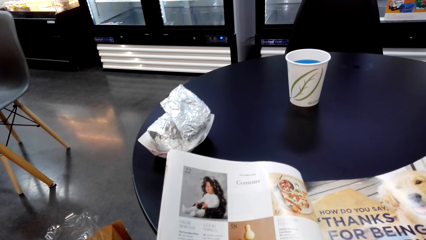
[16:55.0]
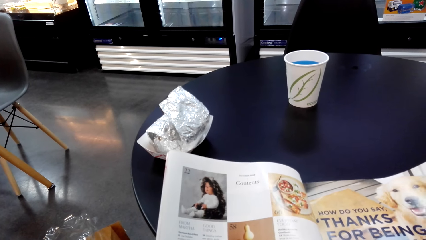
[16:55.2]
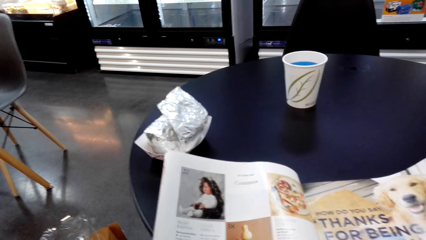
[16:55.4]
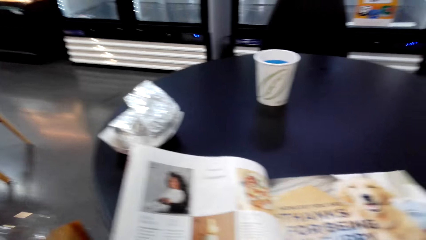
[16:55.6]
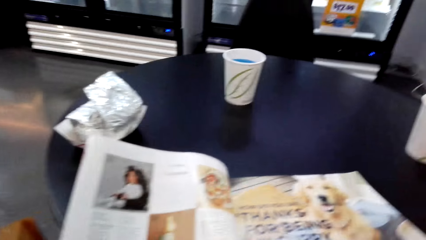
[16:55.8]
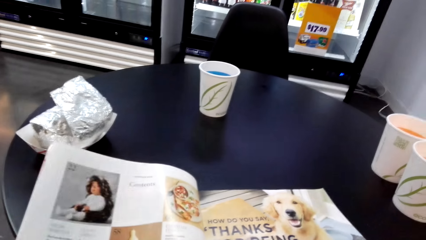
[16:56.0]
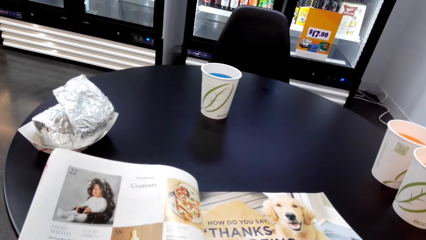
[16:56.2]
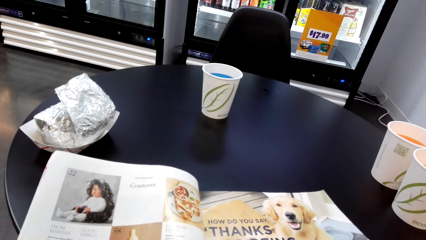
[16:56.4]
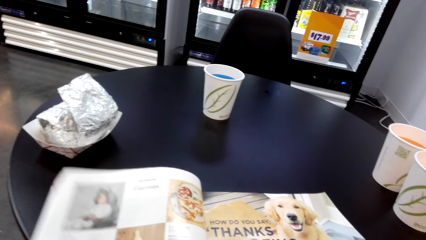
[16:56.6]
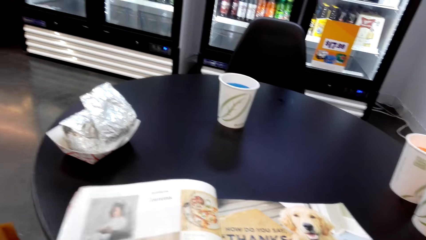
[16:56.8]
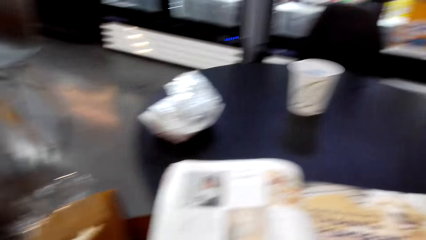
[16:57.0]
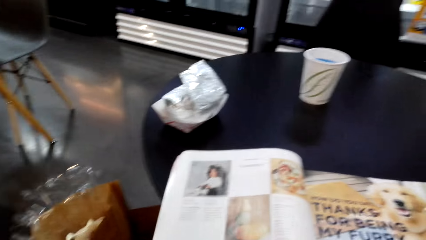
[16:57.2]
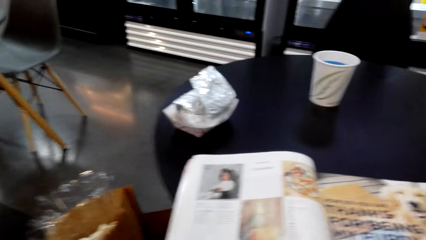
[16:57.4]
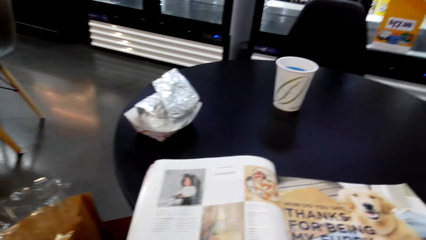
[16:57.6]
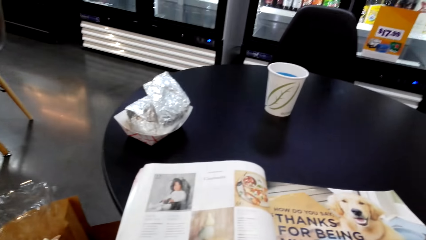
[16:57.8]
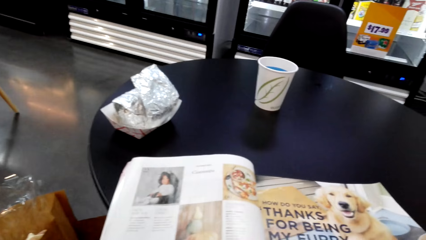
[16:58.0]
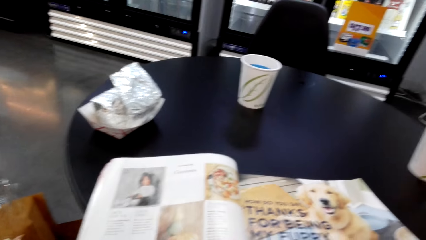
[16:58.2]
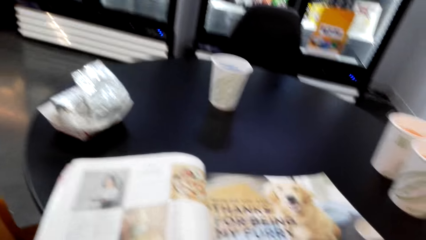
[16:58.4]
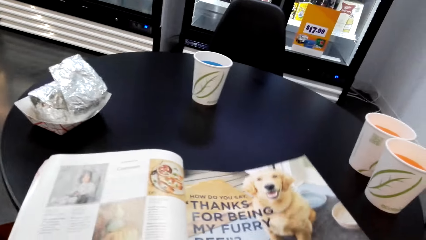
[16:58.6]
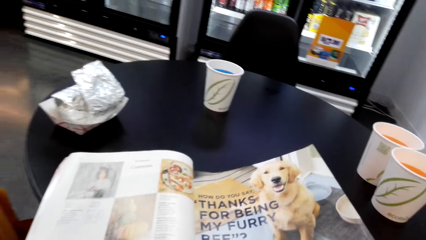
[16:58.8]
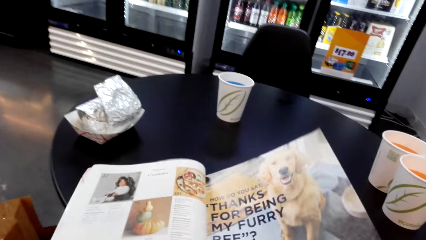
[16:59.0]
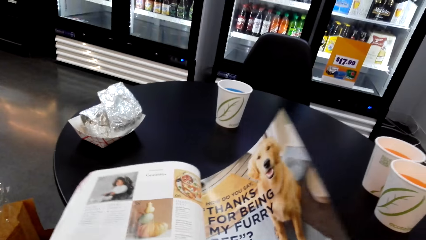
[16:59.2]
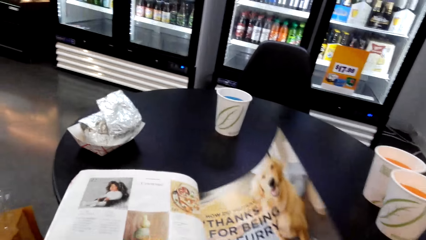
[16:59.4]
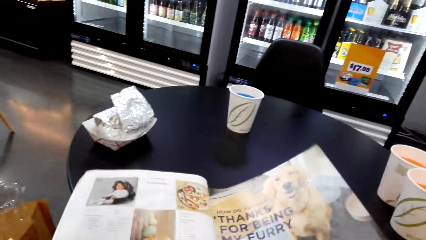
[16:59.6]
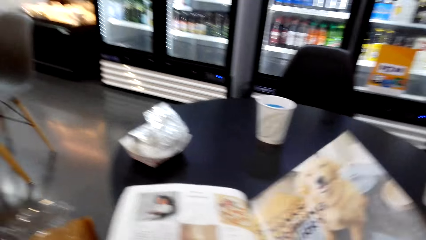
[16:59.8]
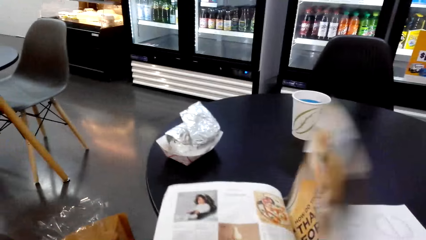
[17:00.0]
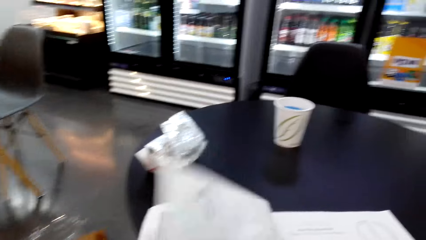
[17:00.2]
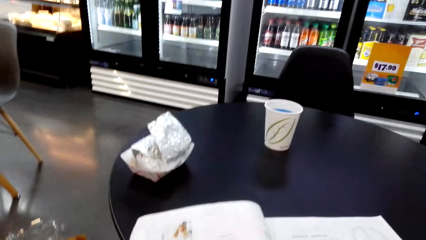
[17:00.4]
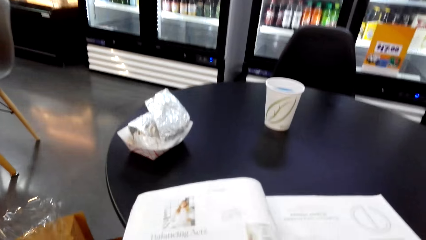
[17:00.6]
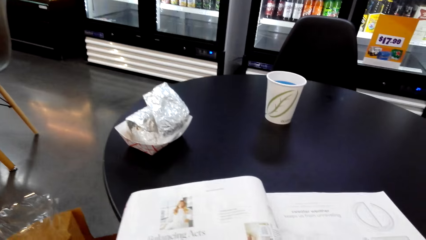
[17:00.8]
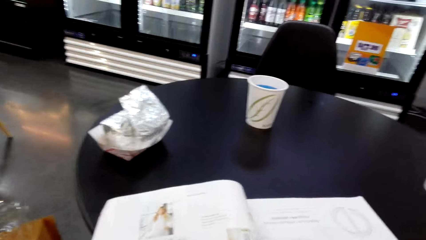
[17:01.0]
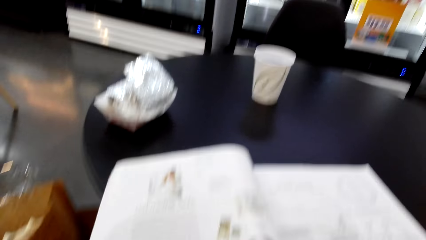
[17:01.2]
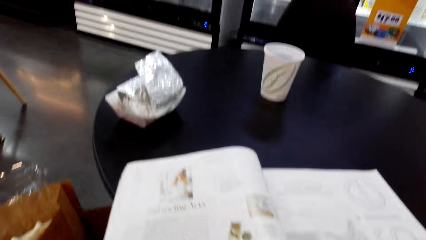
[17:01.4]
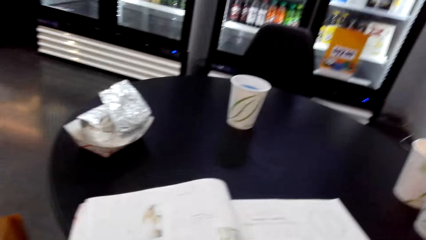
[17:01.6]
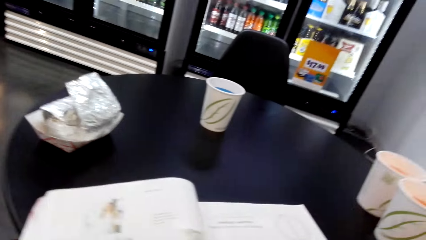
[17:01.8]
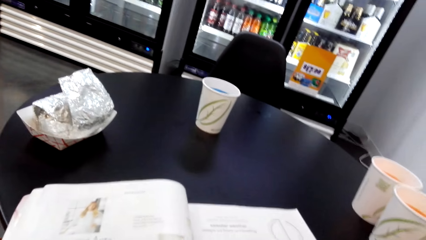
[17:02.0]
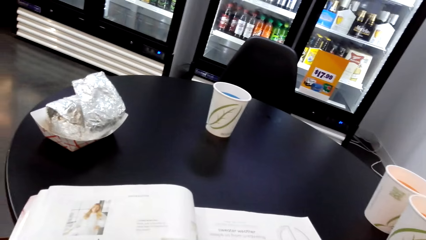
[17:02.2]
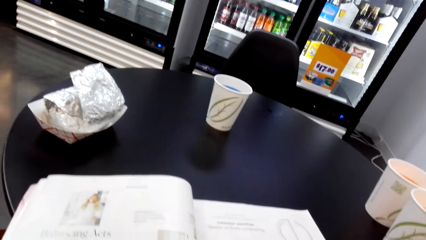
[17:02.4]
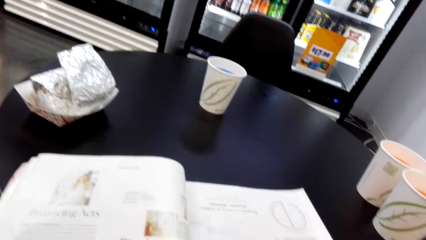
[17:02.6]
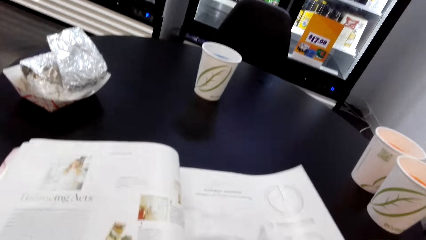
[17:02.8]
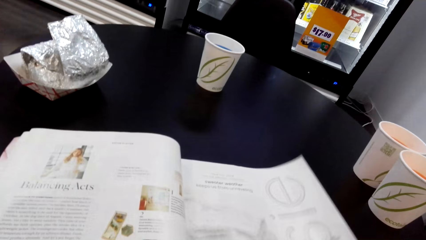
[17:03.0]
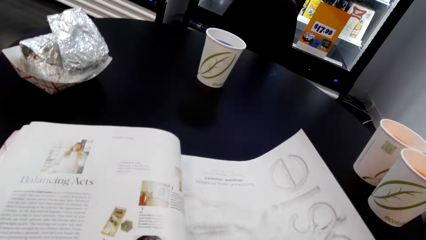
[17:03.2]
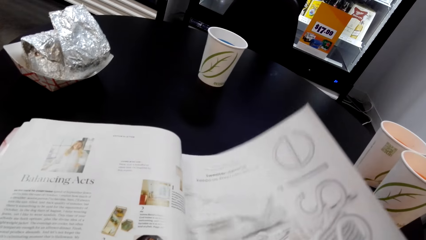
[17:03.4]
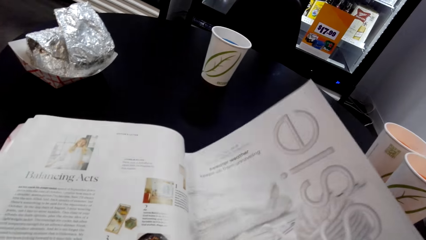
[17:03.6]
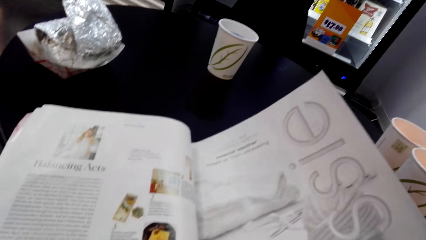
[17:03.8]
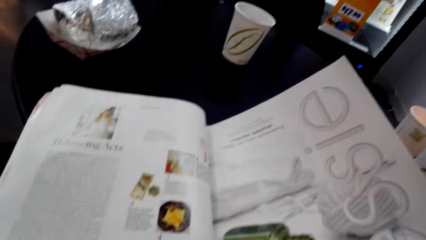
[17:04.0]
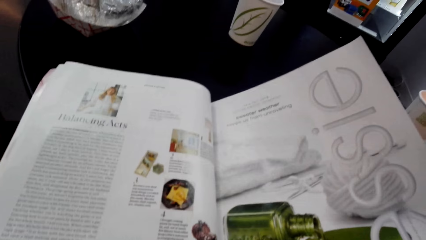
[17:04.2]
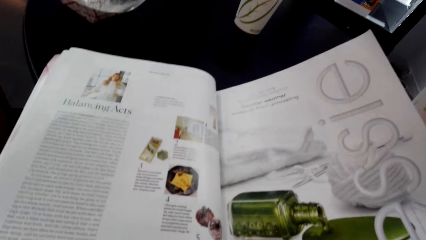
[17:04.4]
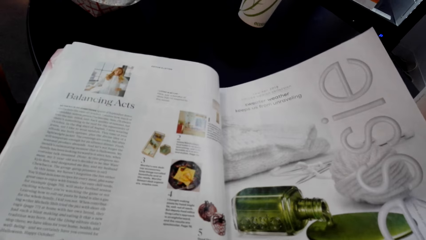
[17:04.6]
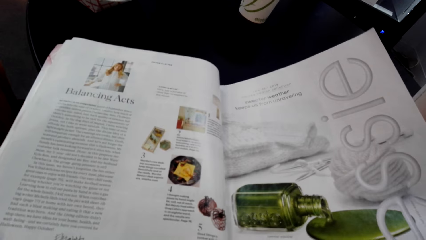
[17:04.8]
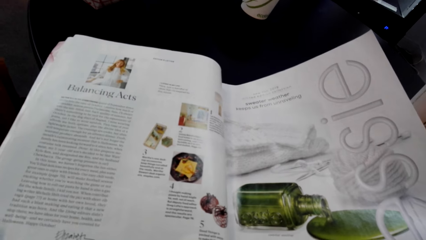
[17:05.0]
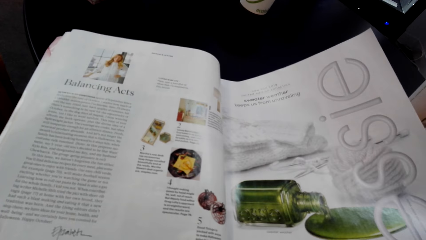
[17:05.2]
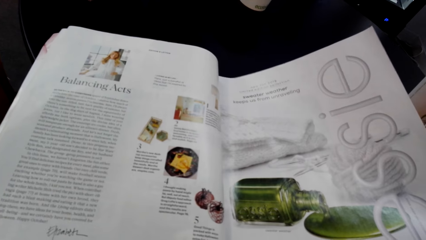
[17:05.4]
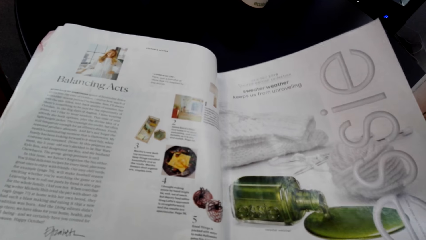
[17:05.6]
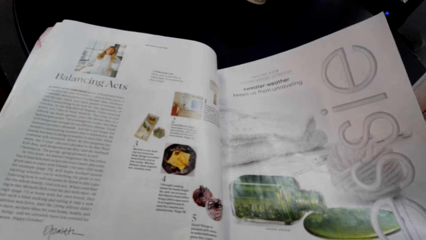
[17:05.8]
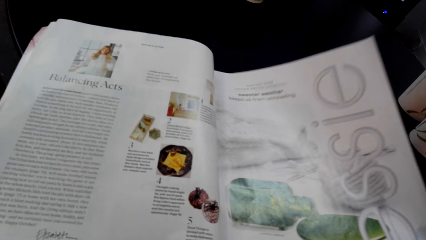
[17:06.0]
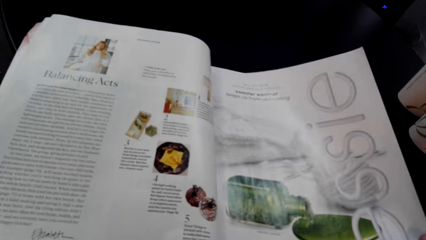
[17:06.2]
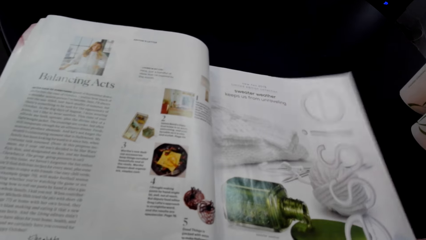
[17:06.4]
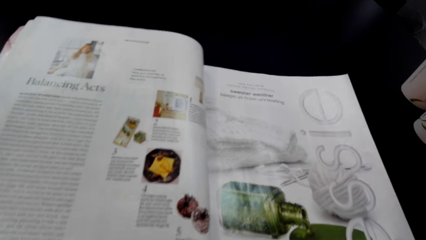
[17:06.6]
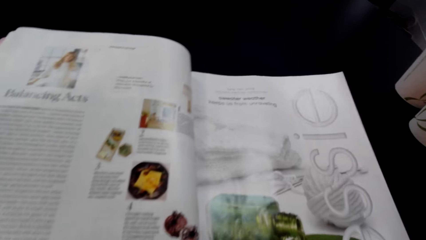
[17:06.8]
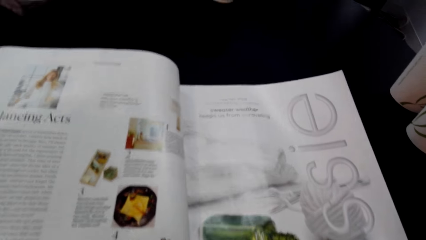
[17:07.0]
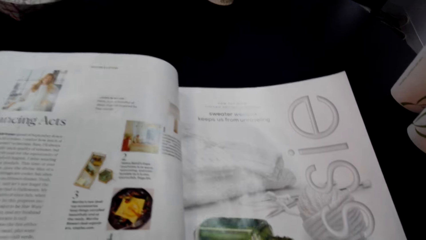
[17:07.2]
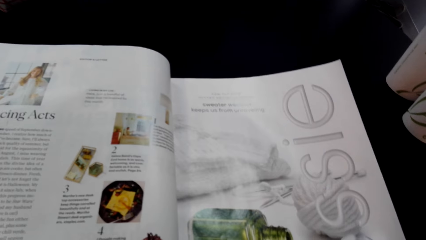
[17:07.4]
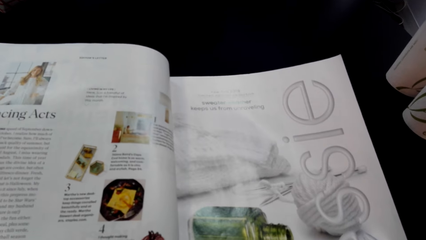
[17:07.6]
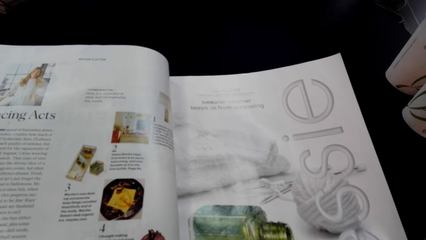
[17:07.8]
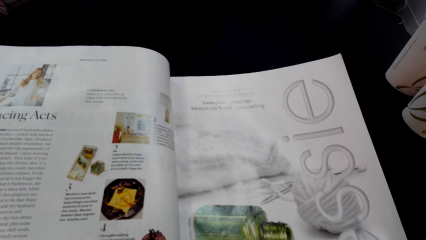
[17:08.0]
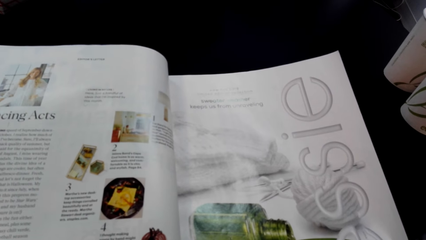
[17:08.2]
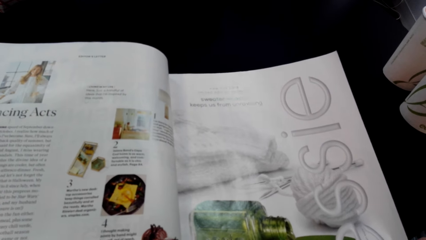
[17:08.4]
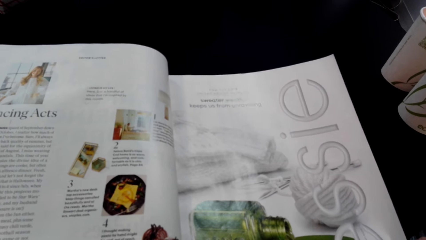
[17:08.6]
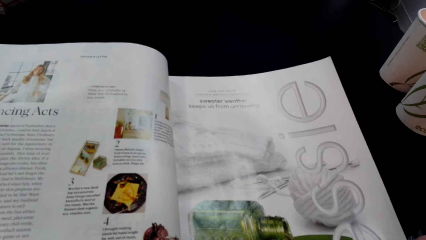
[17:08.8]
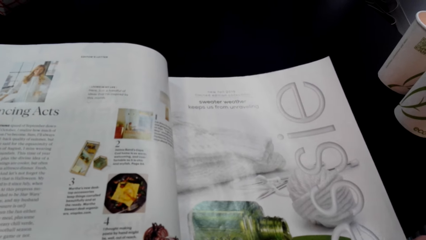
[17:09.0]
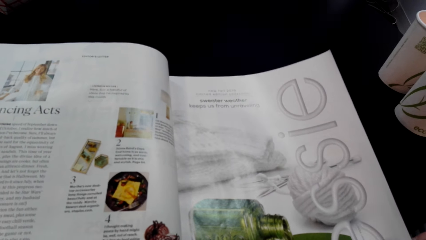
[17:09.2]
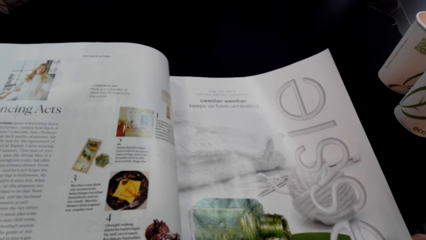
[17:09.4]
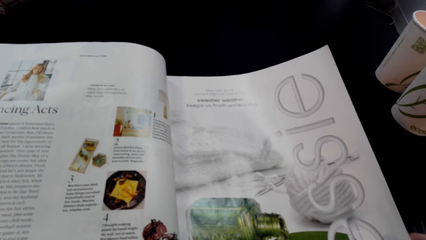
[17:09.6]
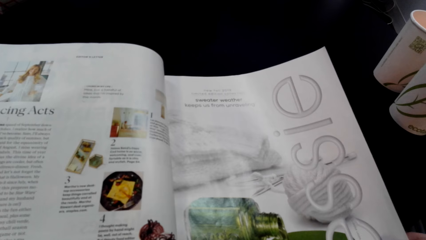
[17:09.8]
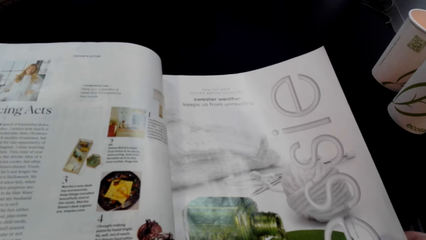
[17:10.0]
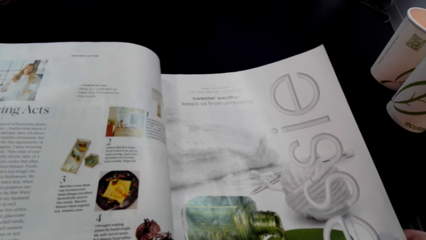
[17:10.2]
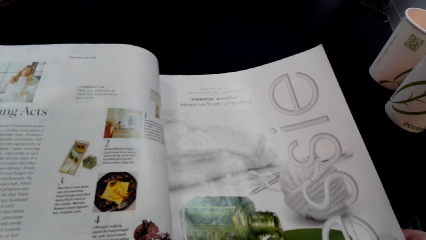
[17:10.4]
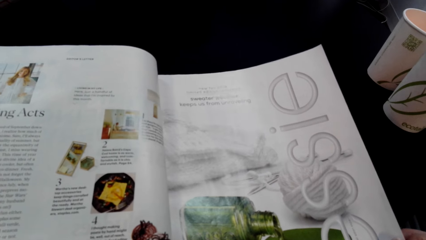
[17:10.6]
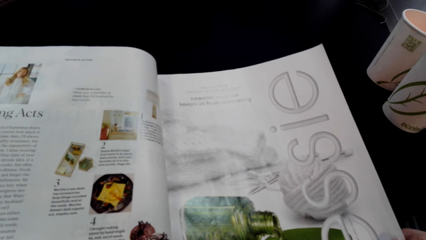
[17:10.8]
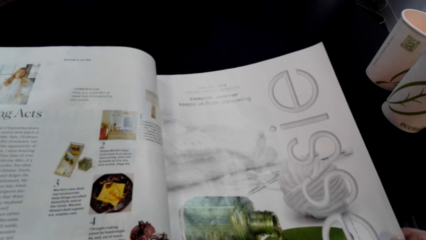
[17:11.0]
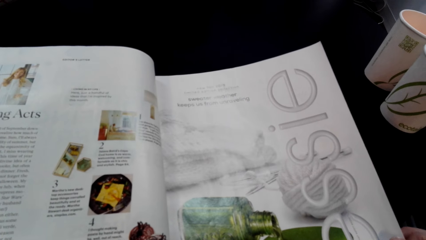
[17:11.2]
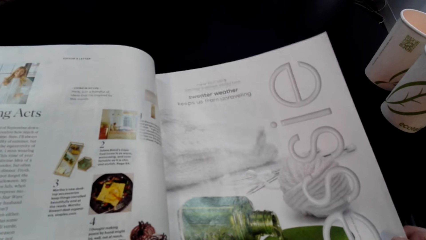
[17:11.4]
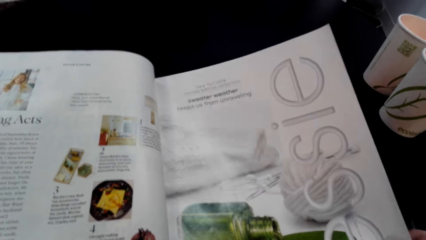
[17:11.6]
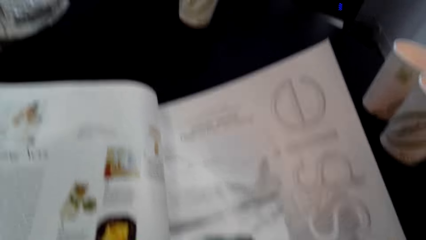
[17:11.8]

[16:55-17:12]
The camera wearer flips a magazine page. They read the magazine.
